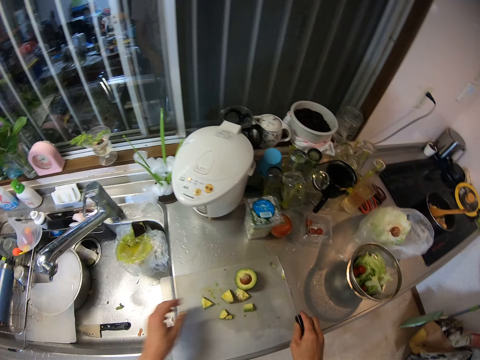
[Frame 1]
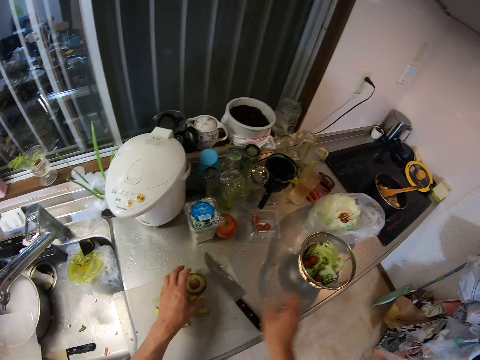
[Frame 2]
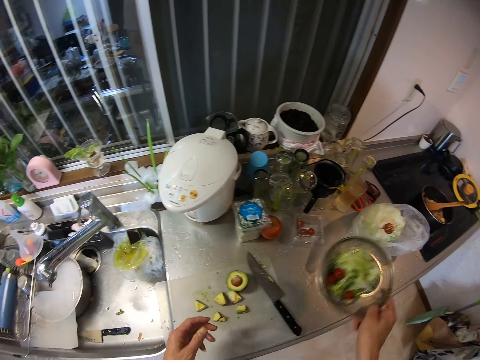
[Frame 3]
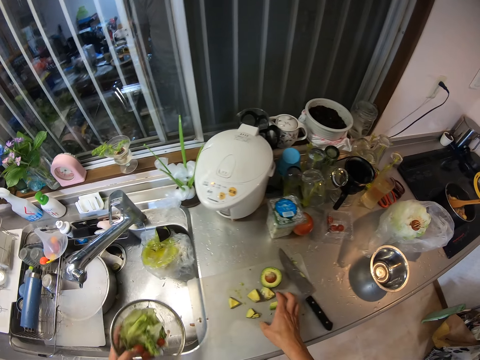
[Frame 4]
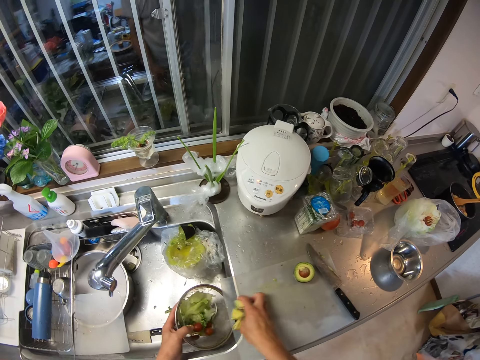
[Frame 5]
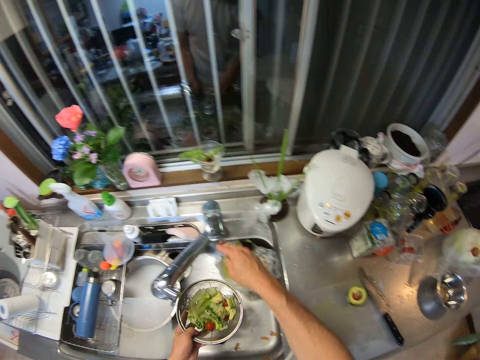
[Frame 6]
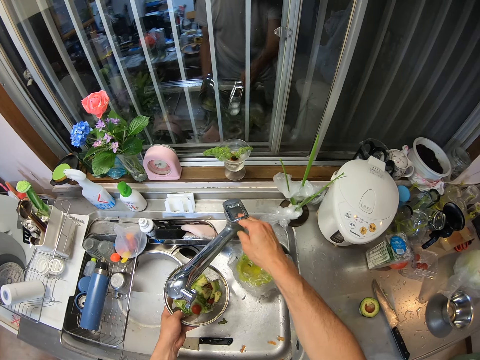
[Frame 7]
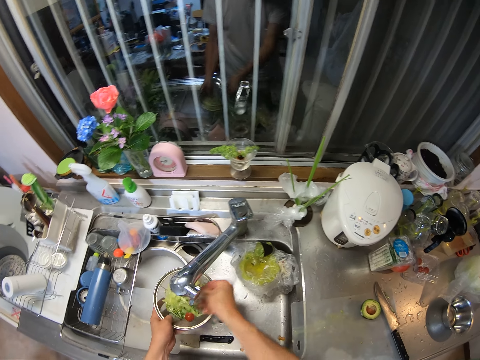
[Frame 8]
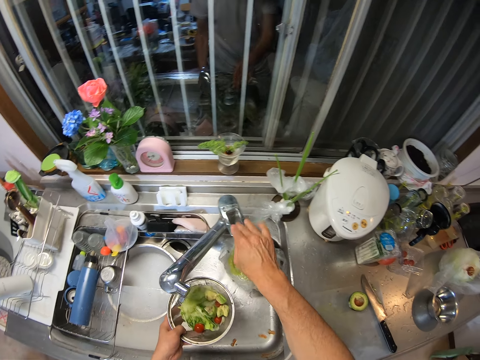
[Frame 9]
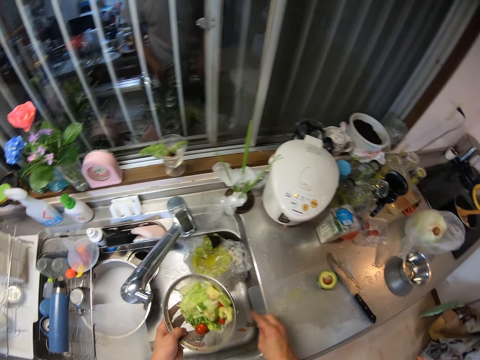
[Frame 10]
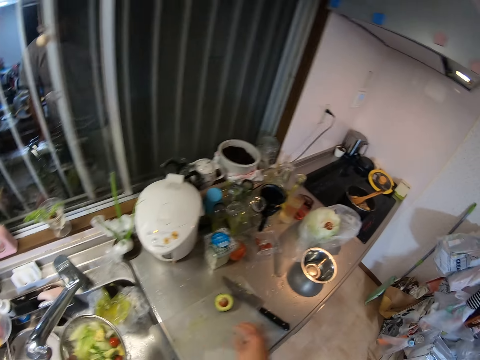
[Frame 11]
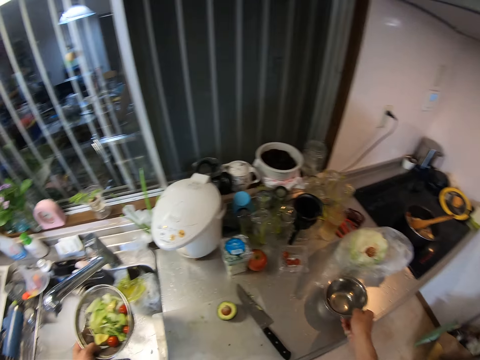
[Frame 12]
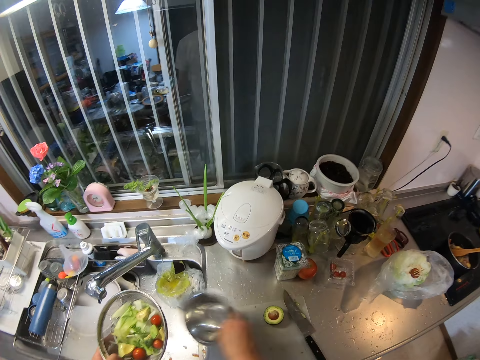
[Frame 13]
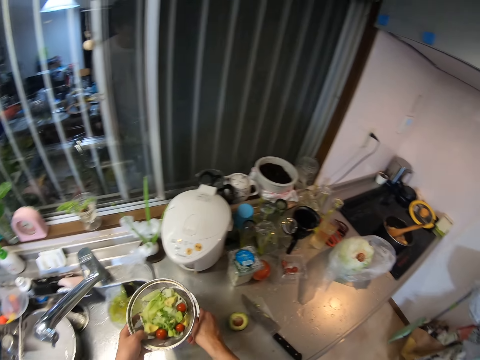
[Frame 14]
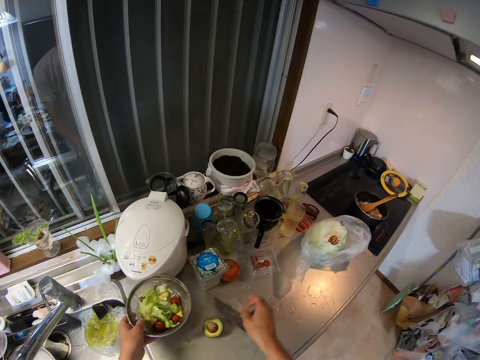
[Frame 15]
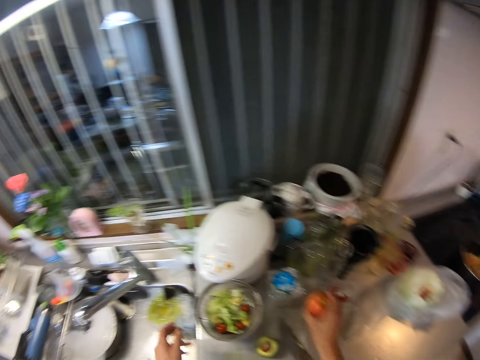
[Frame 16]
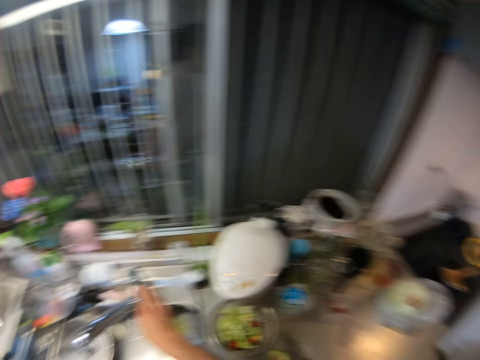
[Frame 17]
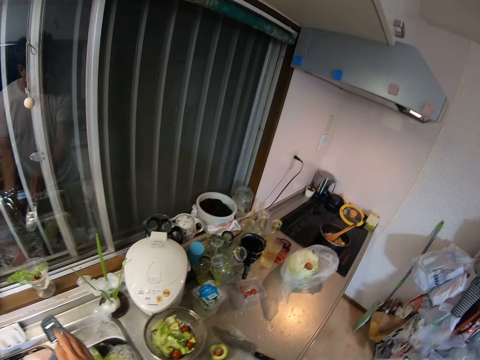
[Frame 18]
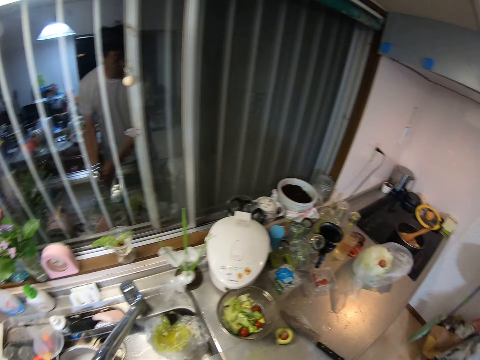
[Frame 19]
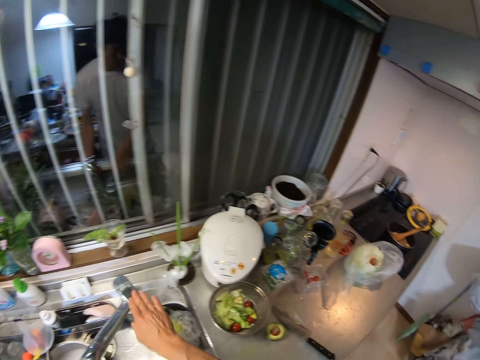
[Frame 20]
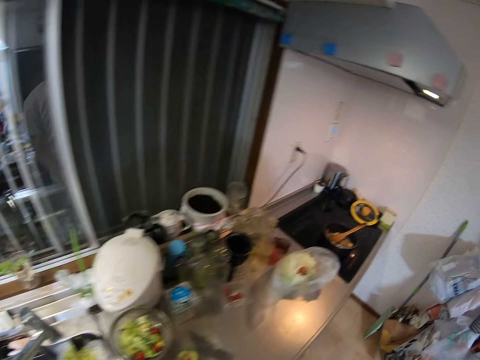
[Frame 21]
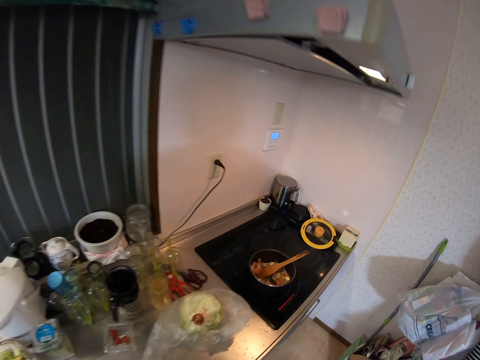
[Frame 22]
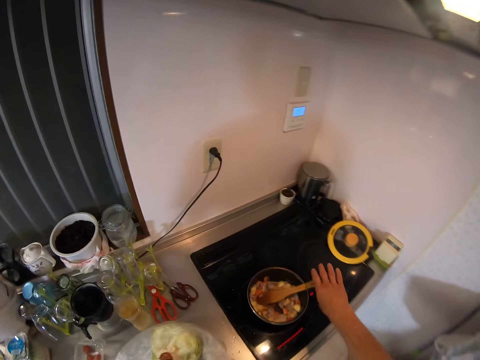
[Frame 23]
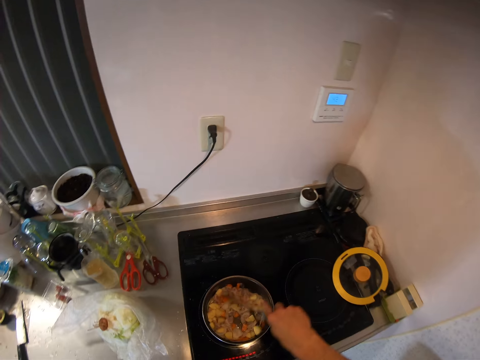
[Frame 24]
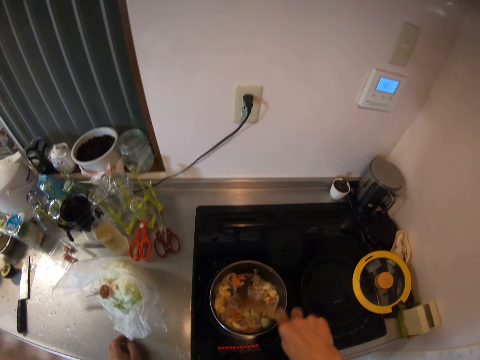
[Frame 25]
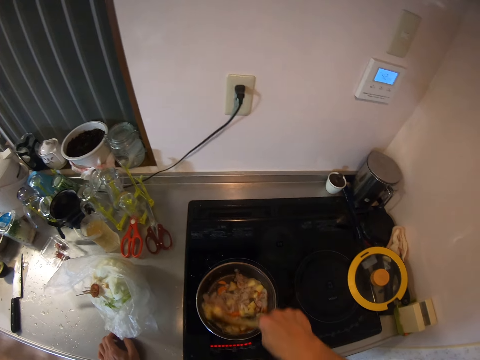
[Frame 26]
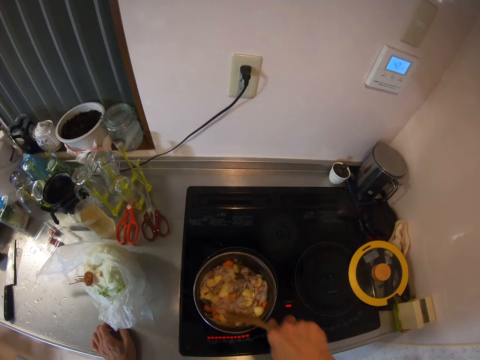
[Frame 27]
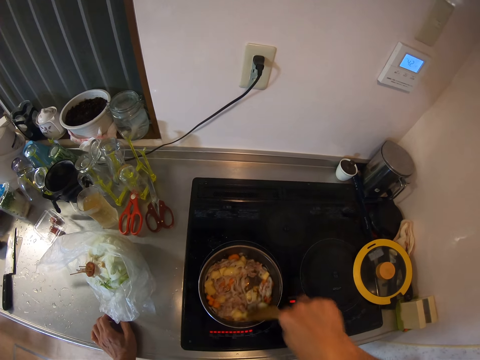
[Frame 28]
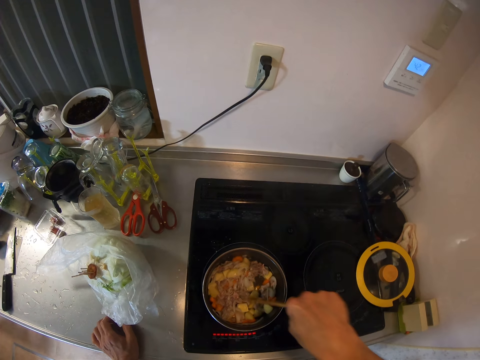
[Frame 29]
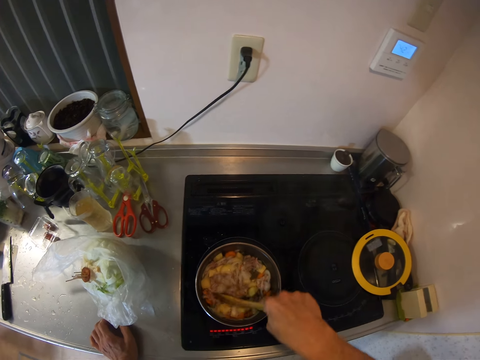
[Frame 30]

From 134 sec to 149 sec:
The camera wearer places the knife on the table. She picks up the colander or strainer from the table with her right hand. She passes the colander from her right hand to her left hand. She packs the chopped avocado on the table into the colander in her left hand. She opens the tap with her right hand. She rinses the avocado, plums and cabbage leaves in the colander under the running water from the tap. She closes the tap with her right hand. She shakes the colander. She picks up the metal bowl from the table with her right hand. She pours water from the metal bowl. She places the bowl under the colander in her left hand. She places the bowl on the table. She picks up an apple from the table with her right hand. She opens the tap with her right hand. She washes the apple. She closes the tap with her right hand. She walks around the kitchen. She holds the wooden cooking spoon. She stir fries the food in the frying pan with the spoon in her right hand.

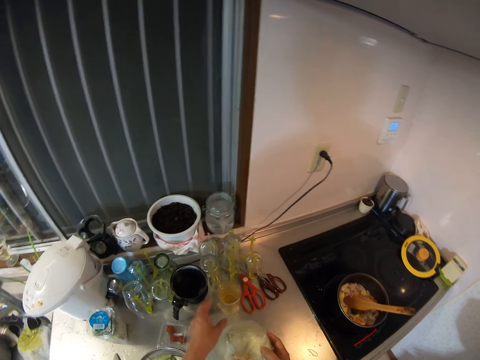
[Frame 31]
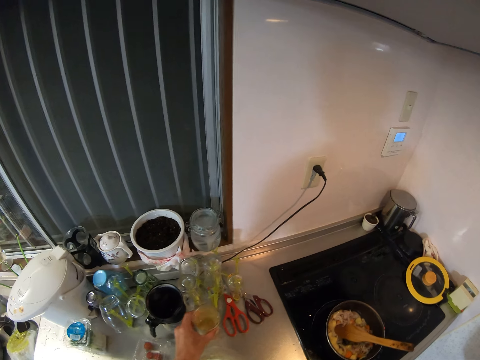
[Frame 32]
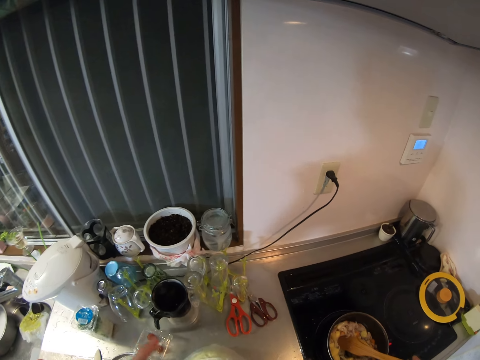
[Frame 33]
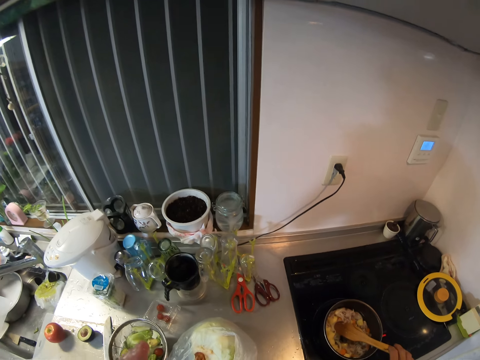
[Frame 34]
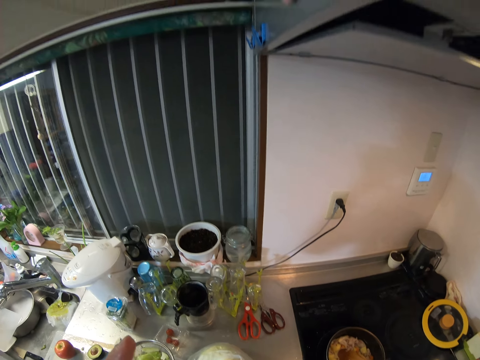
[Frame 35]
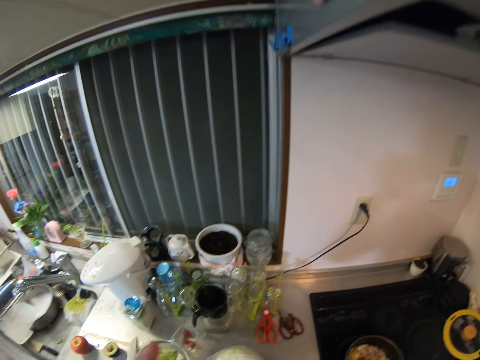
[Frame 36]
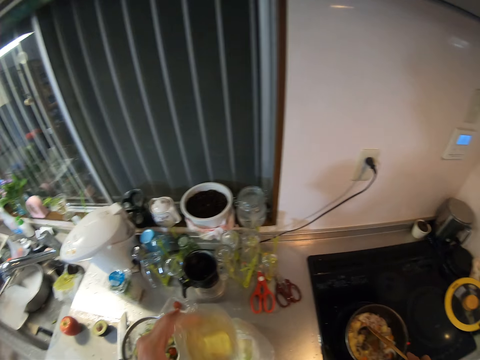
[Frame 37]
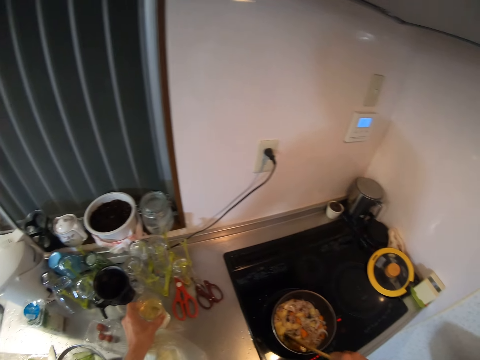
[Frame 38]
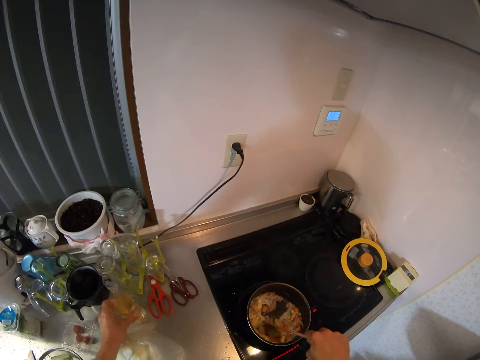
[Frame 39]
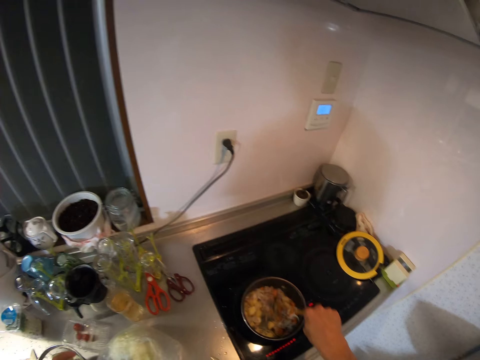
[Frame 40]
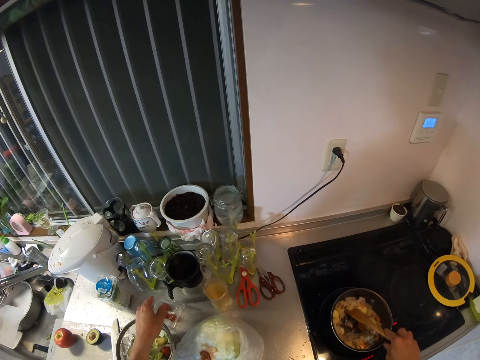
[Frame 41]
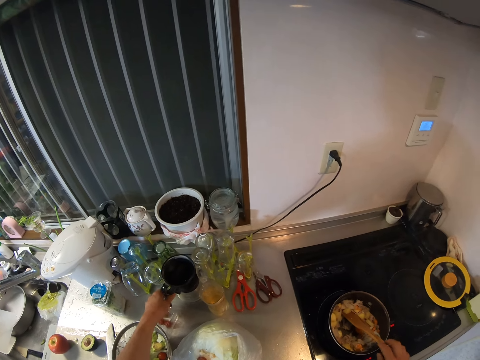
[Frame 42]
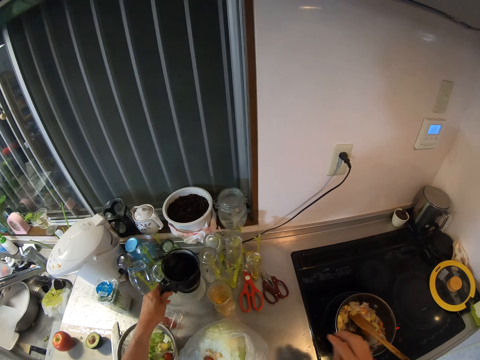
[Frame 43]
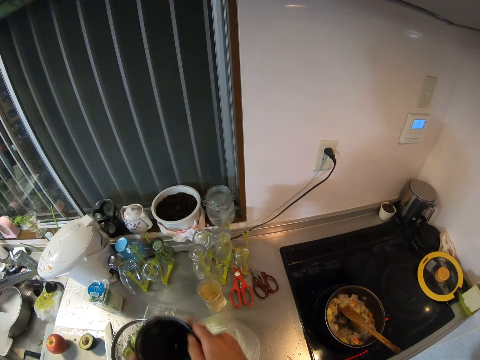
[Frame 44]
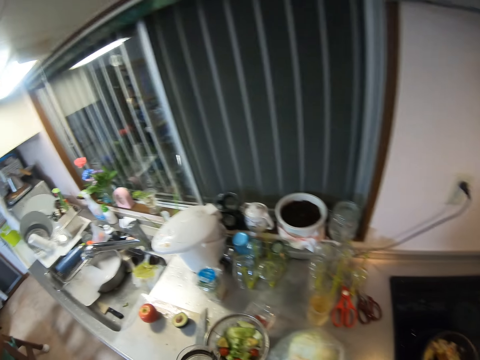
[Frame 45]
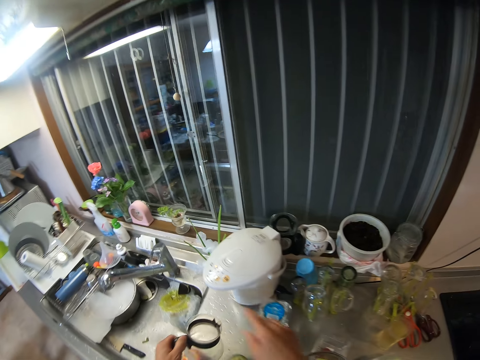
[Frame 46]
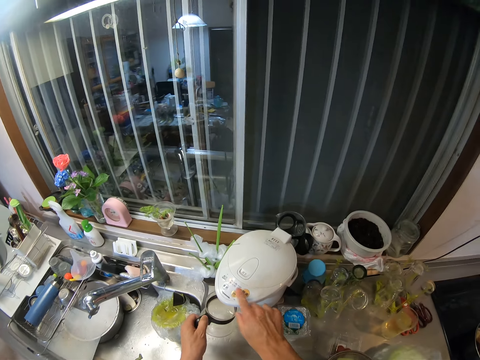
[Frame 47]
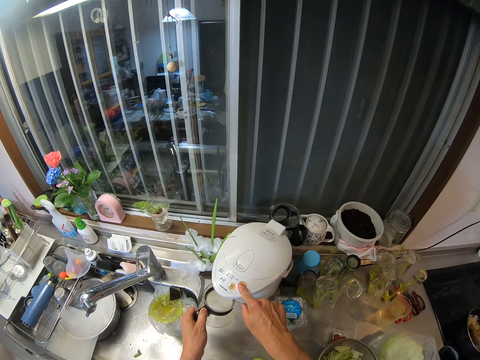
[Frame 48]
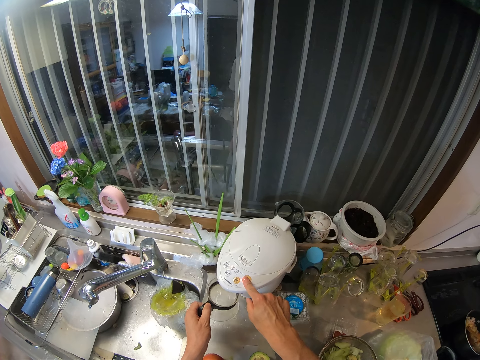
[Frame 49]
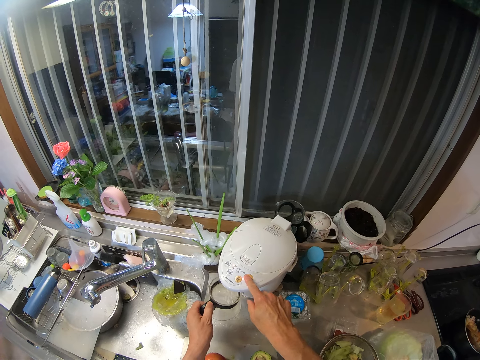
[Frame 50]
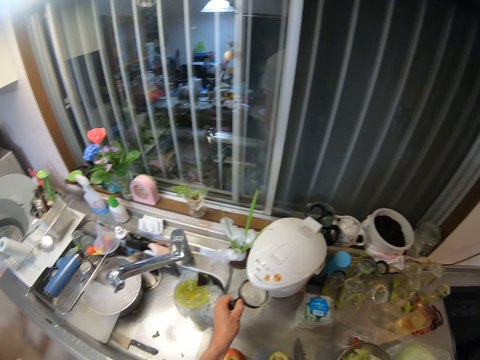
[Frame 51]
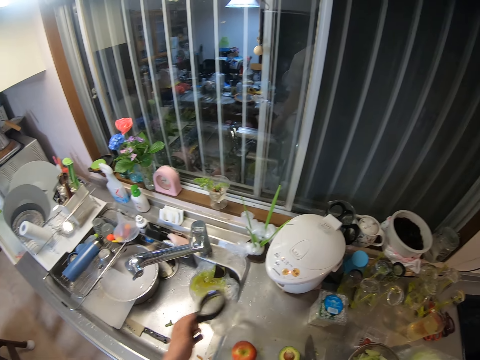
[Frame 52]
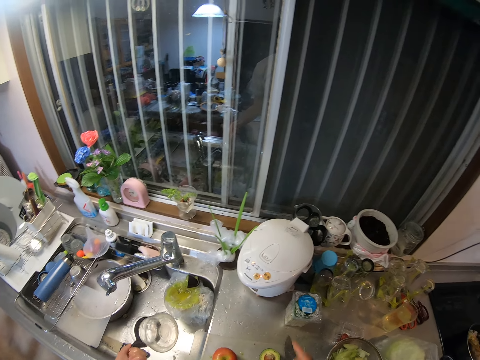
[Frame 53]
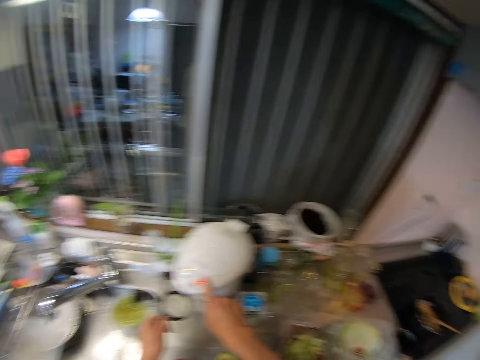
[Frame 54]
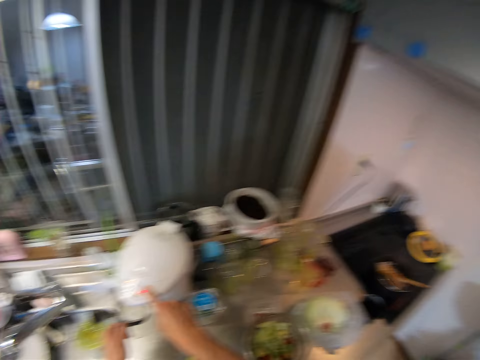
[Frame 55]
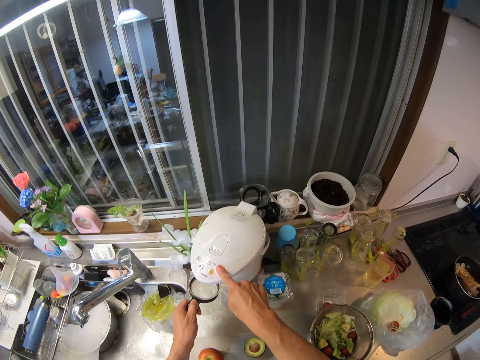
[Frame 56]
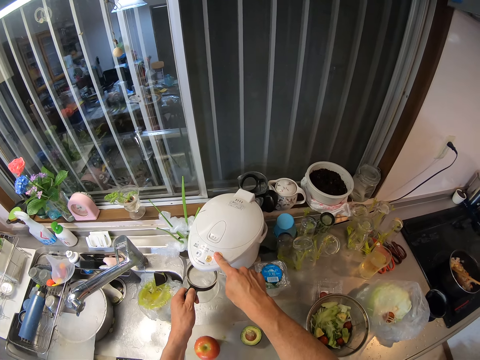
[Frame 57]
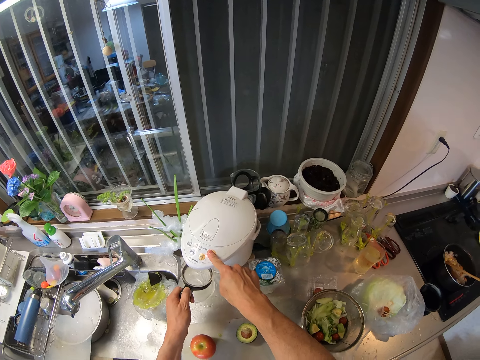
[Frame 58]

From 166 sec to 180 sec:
The camera wearer holds a wrapped cabbage on the table with both her hands. She picks up a cup from the table with her left hand. She drinks the juice. She drops the cup on the table. She stir fries the food in the frying pan with the spoon in her right hand. She picks up a flask or jug from the table with her left hand. She removes the cover of the flask. She fetches water into the flask from a water distiller machine on the table. She rinses the flask. She turns the water in the flask into the sink. She fetches water into the flask from the water distiller machine on the table.
